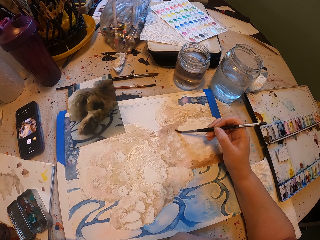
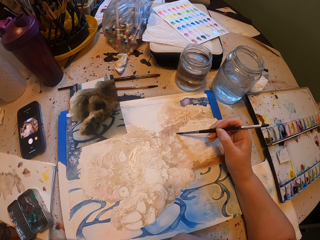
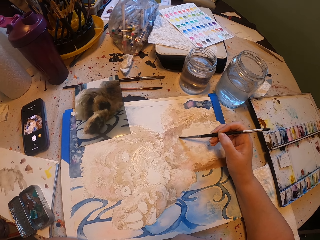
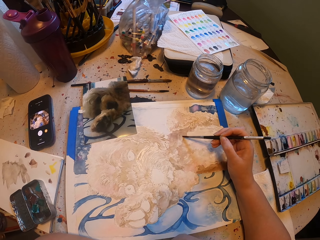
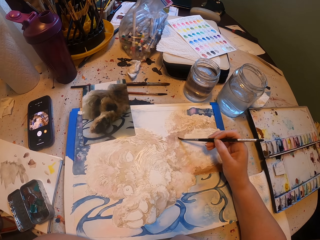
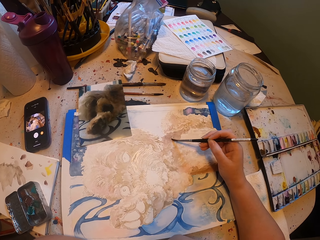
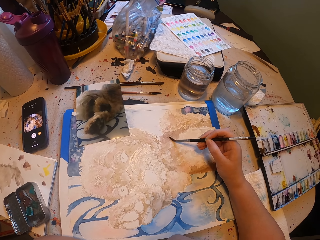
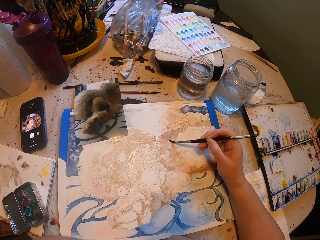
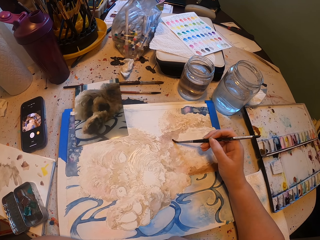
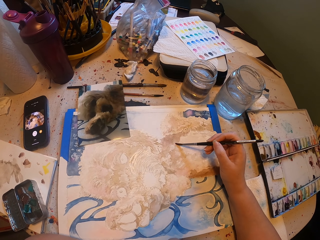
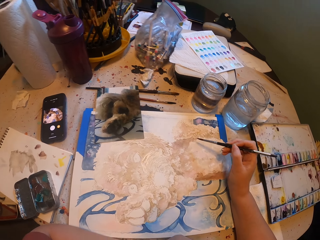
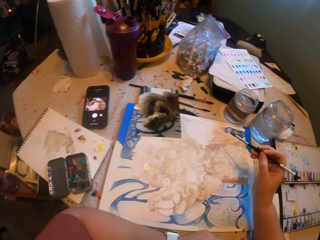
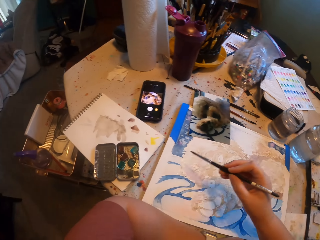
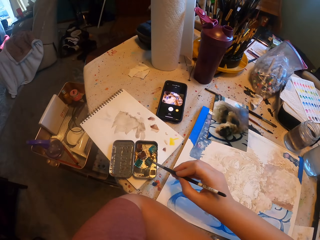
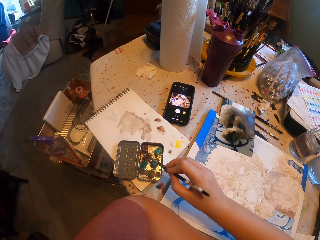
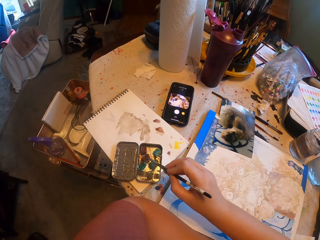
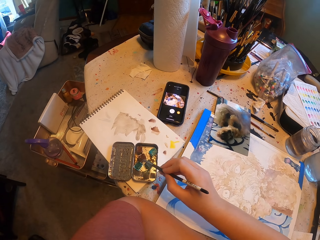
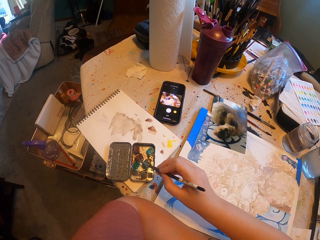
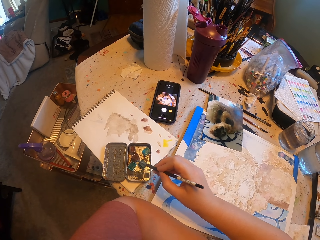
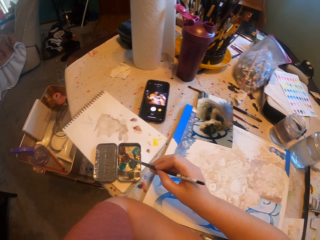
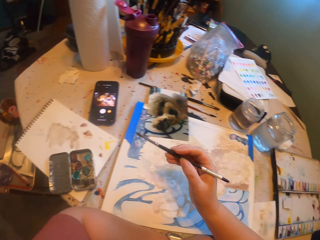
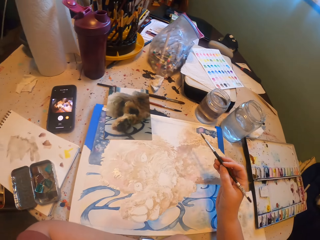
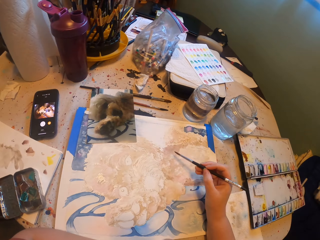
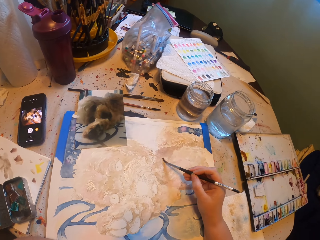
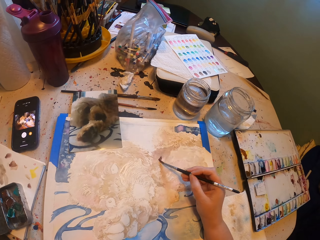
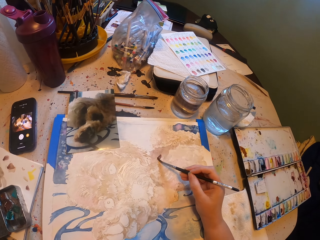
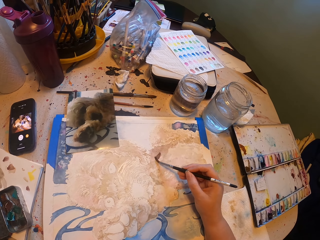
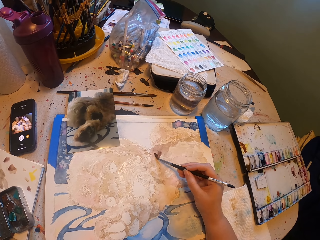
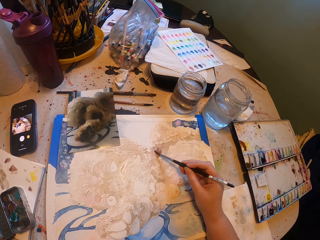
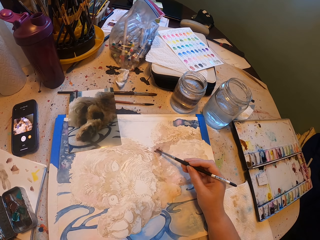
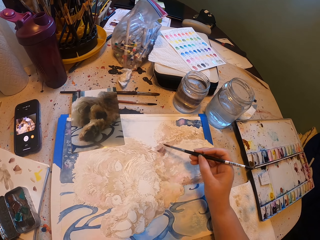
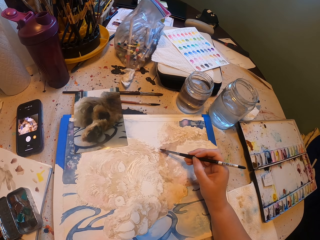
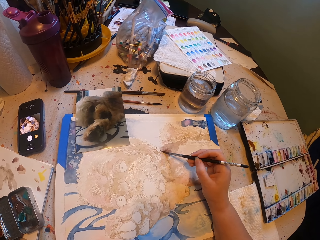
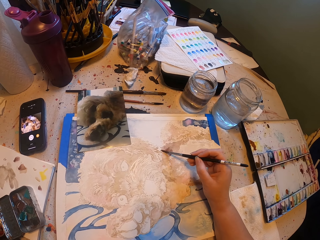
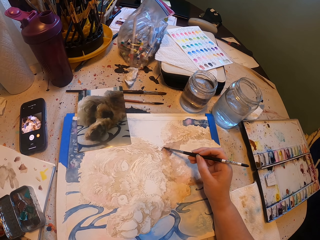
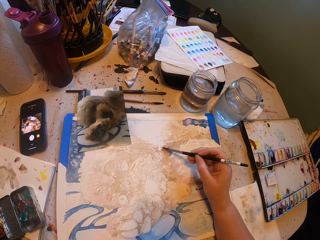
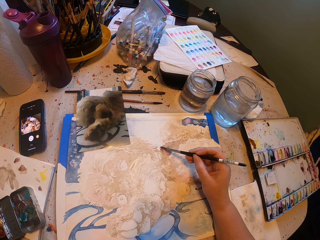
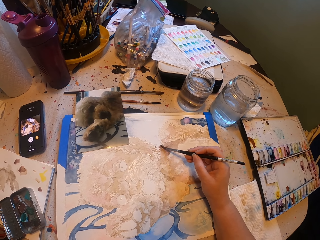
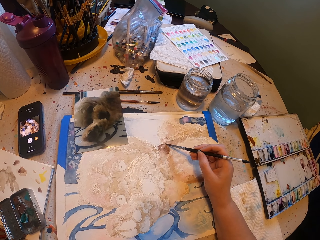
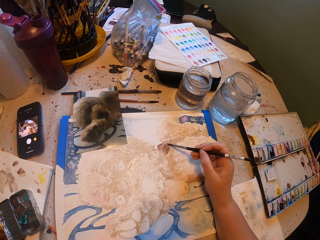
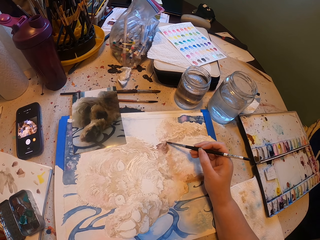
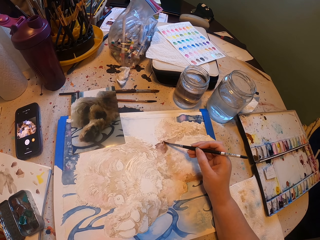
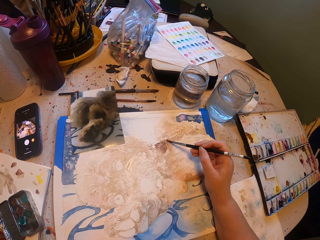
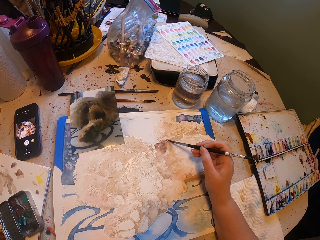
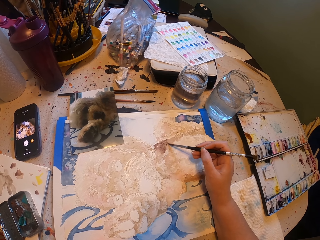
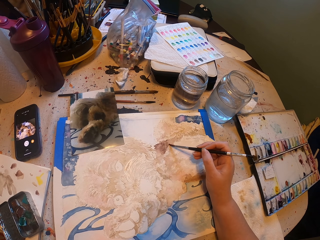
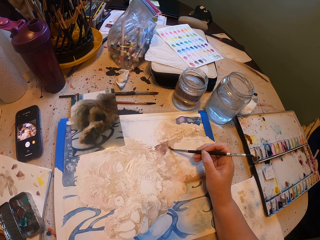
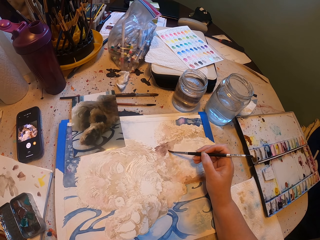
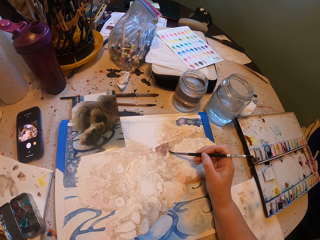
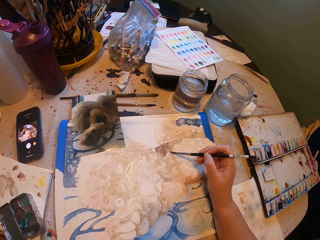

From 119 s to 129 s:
The camera wearer dips the paintbrush in the paint. They draw the portrait.

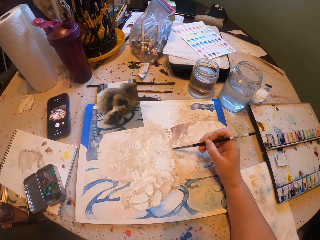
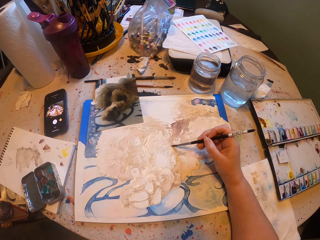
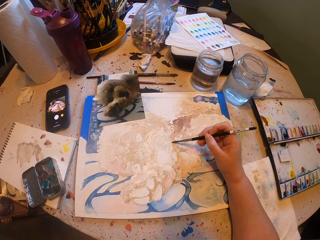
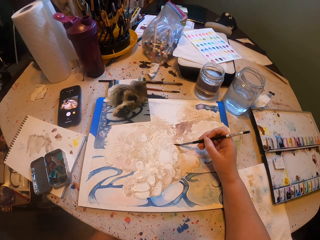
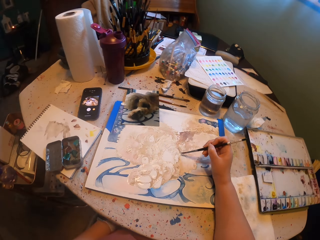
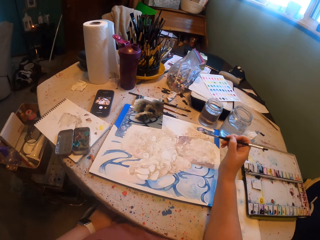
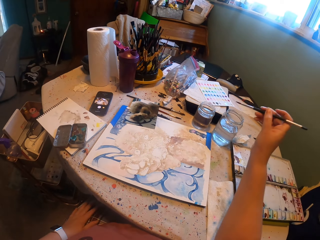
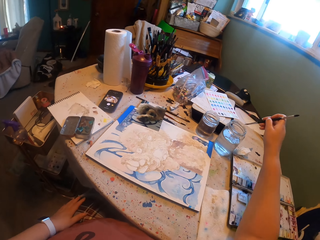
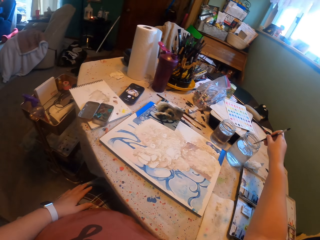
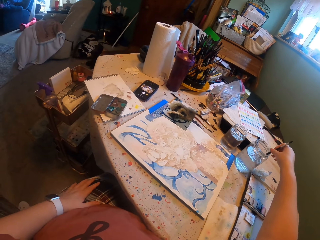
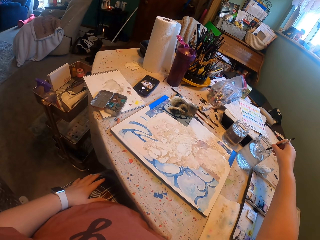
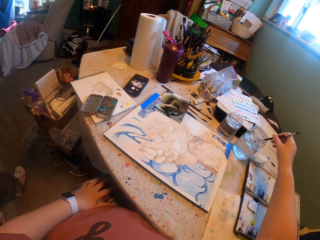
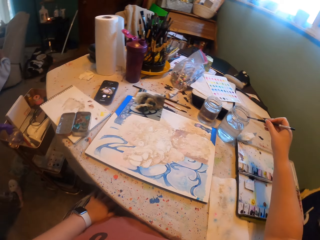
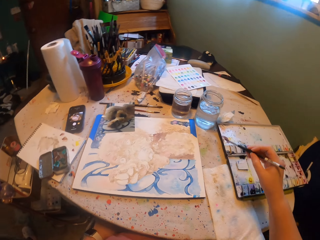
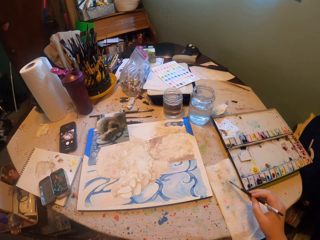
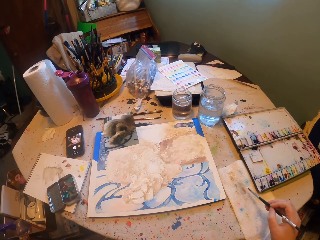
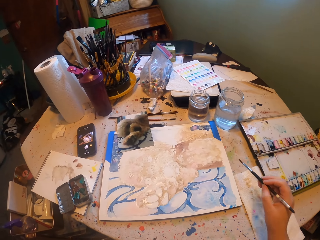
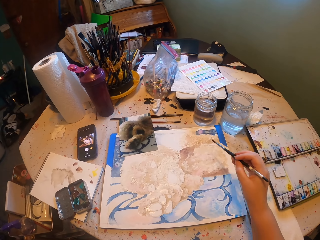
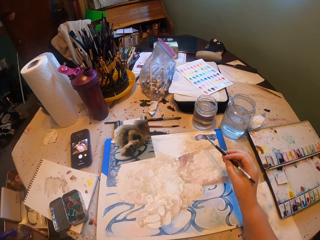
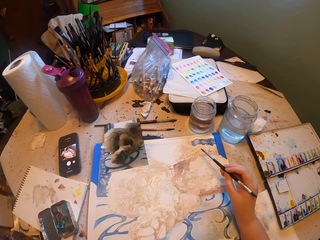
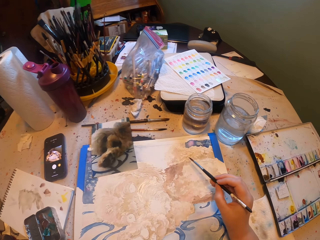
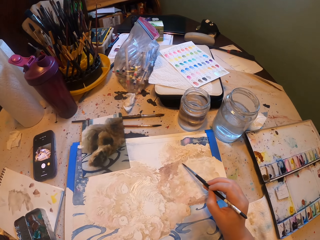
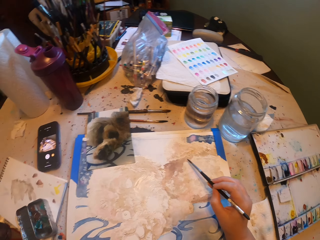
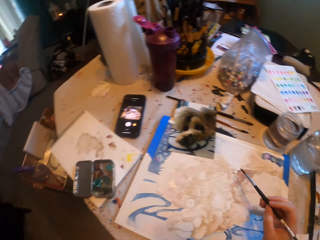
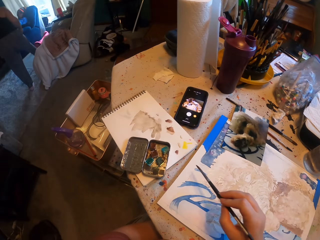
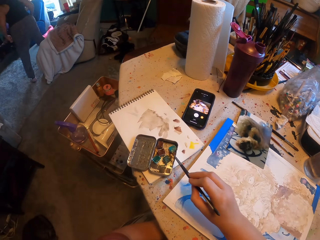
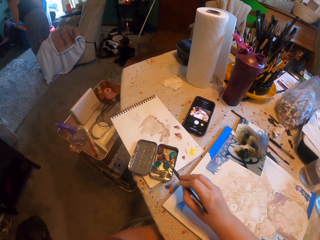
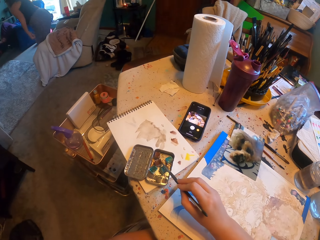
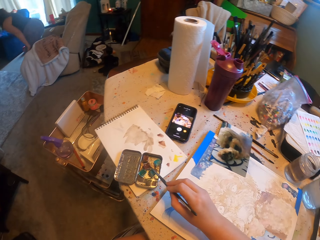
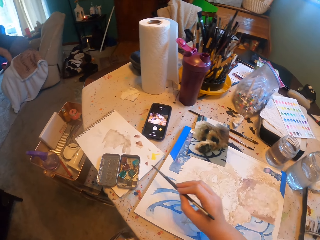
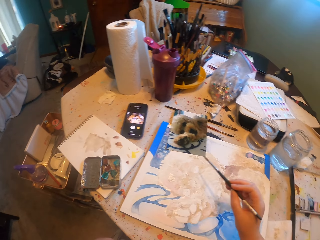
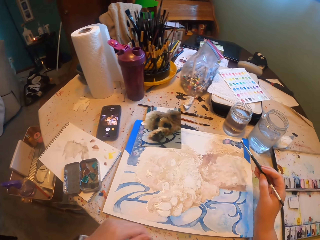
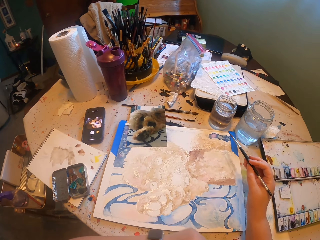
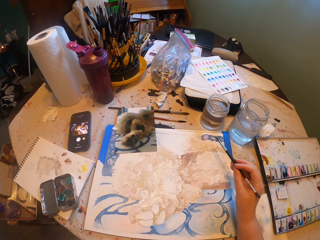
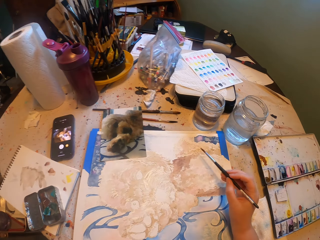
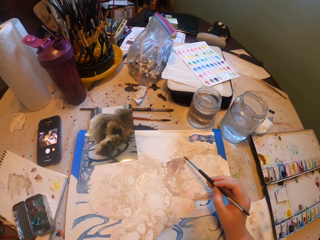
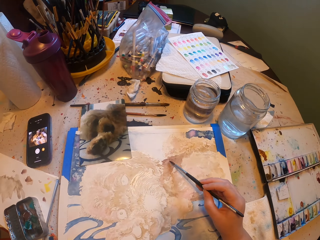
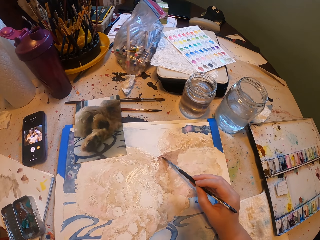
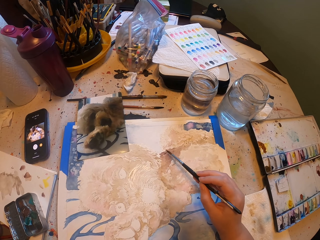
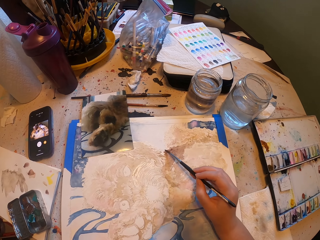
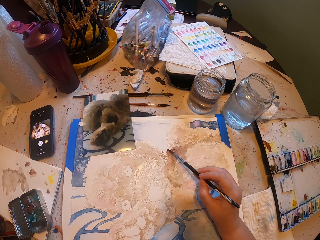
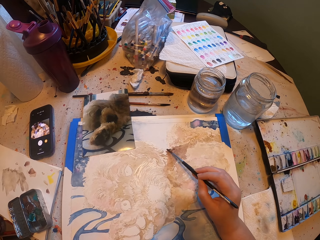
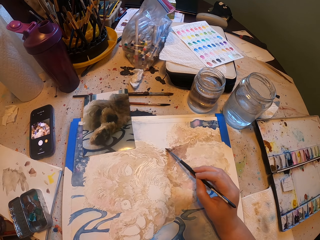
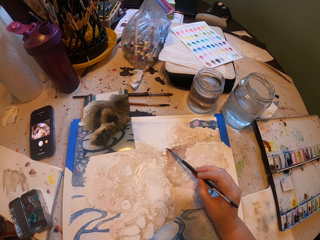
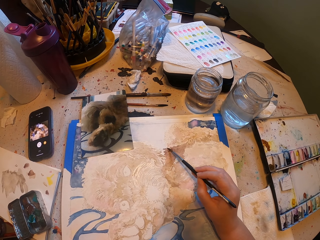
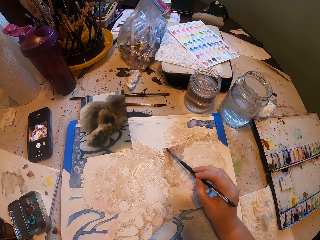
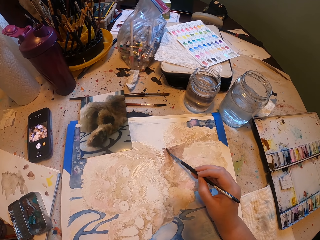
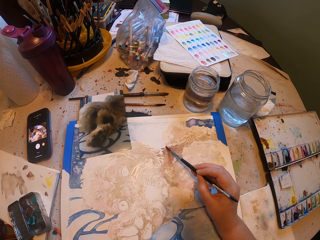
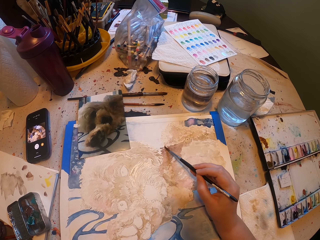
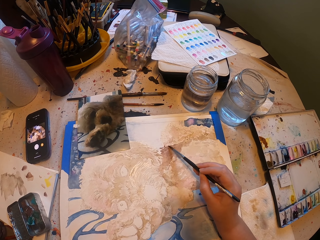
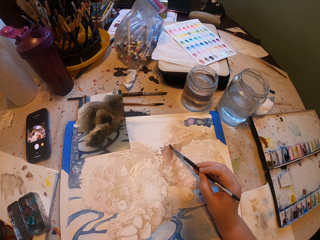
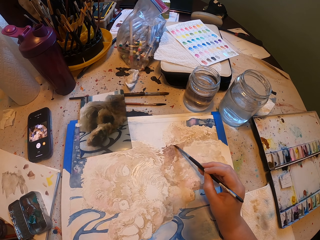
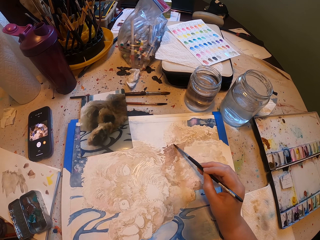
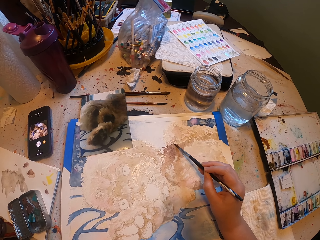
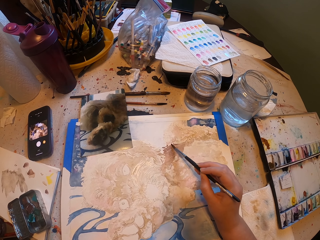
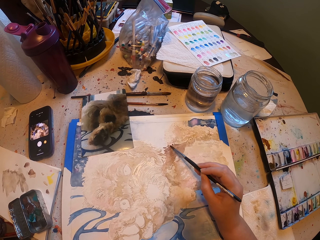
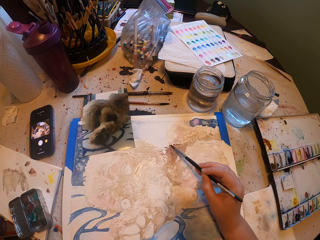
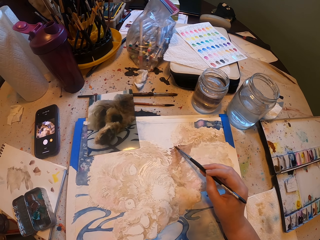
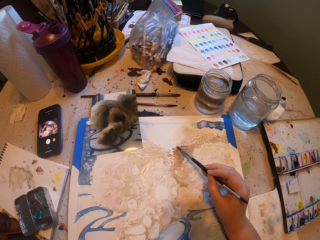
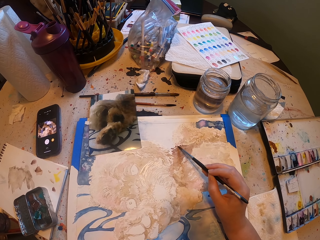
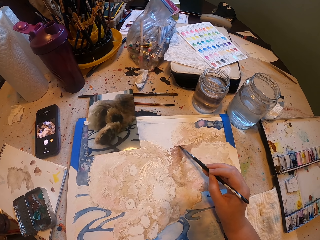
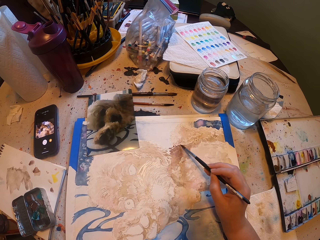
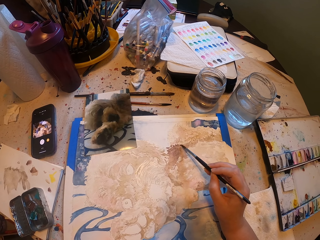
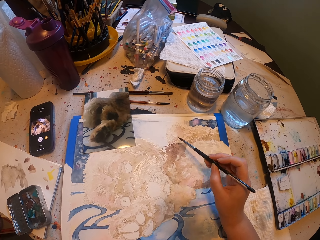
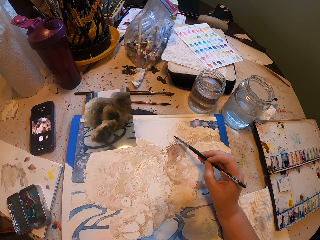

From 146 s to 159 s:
The camera wearer wets the paintbrush in water. They wipe the paintbrush on the cloth. They draw the portrait. They dip the paintbrush in the paint. They draw the portrait.
